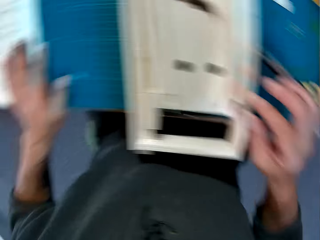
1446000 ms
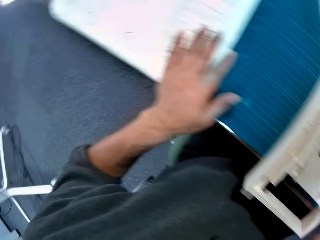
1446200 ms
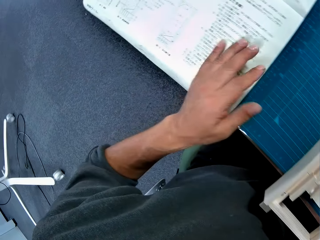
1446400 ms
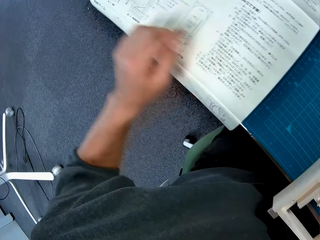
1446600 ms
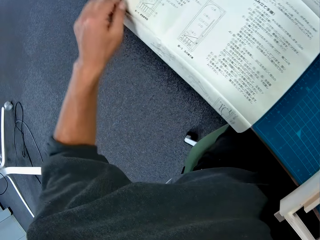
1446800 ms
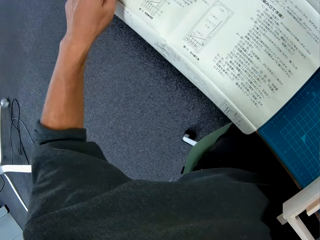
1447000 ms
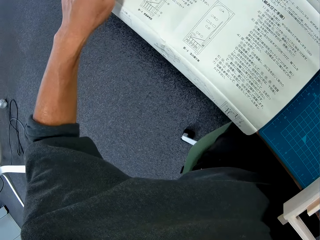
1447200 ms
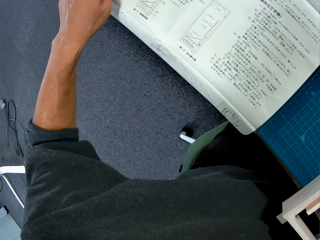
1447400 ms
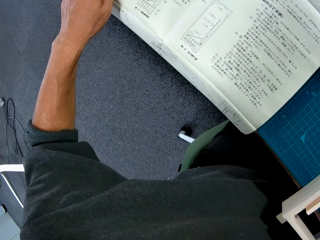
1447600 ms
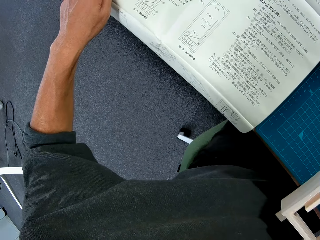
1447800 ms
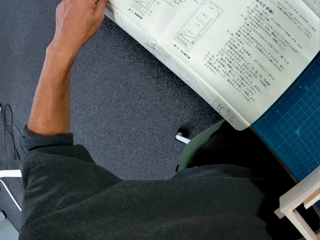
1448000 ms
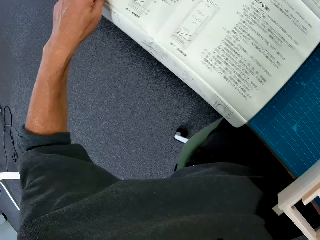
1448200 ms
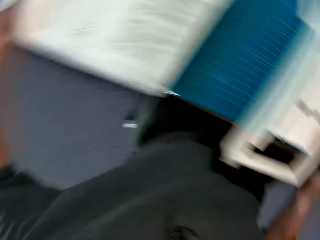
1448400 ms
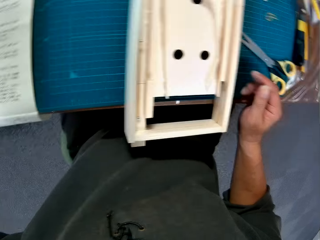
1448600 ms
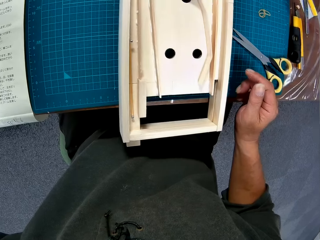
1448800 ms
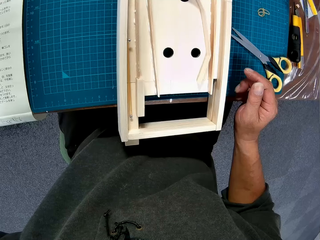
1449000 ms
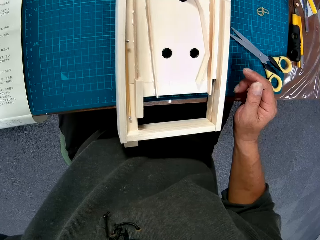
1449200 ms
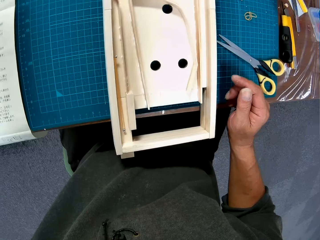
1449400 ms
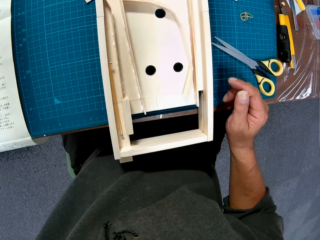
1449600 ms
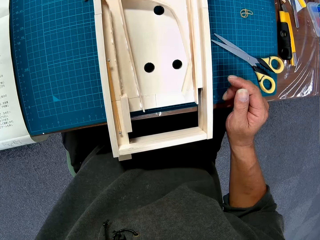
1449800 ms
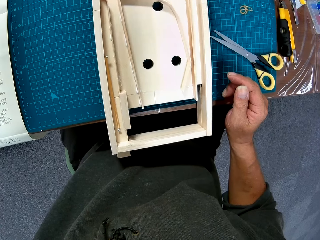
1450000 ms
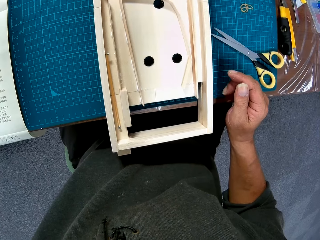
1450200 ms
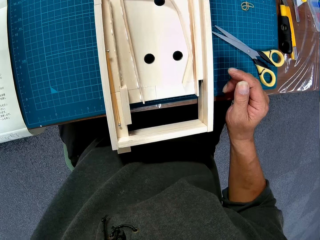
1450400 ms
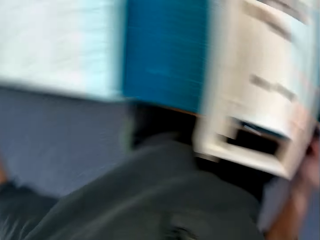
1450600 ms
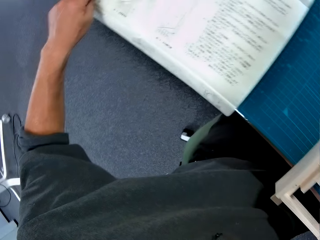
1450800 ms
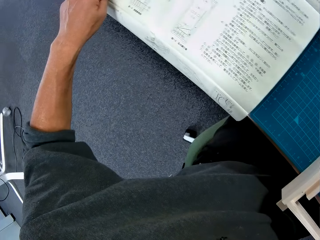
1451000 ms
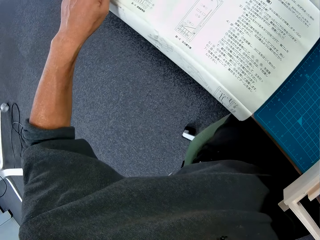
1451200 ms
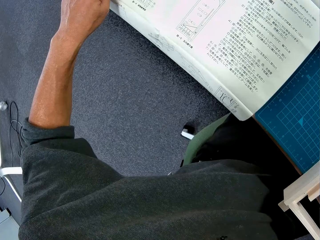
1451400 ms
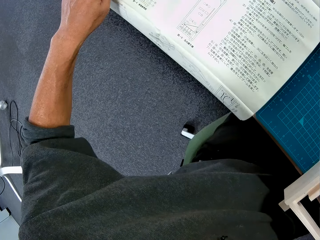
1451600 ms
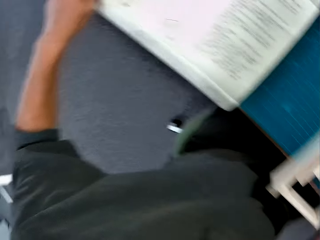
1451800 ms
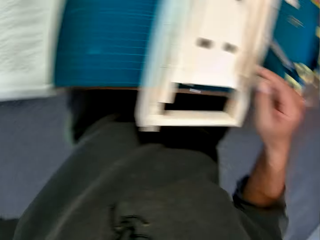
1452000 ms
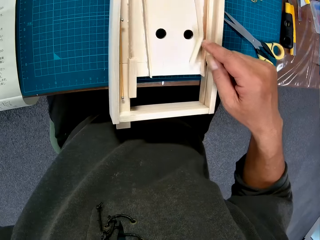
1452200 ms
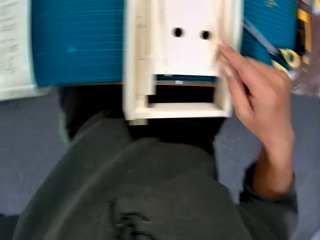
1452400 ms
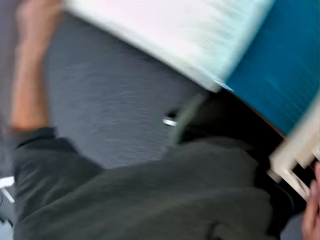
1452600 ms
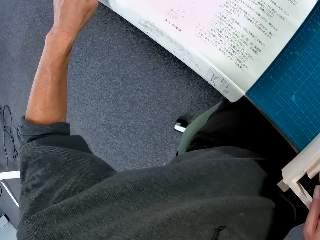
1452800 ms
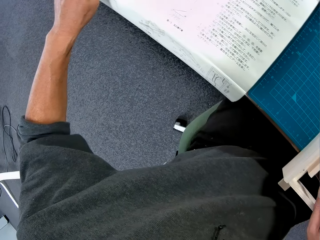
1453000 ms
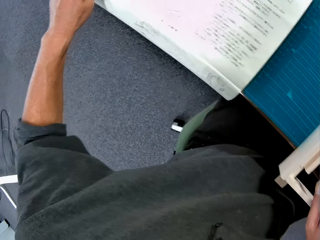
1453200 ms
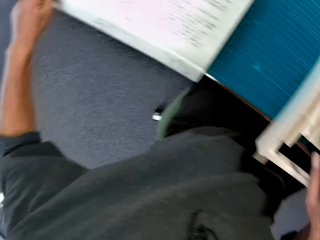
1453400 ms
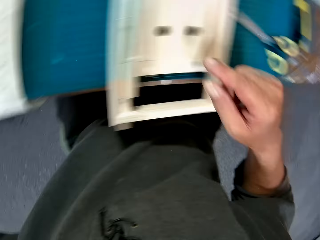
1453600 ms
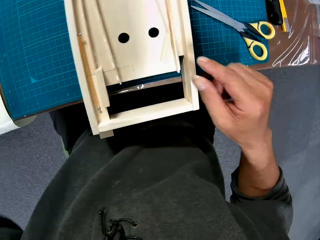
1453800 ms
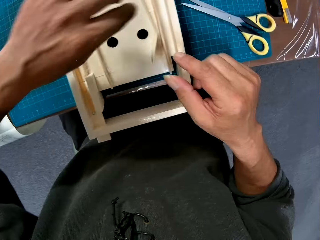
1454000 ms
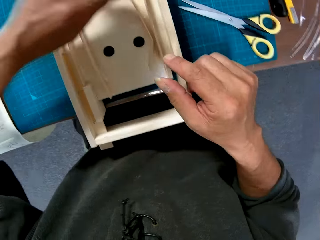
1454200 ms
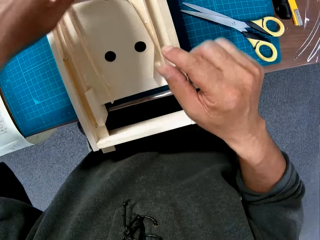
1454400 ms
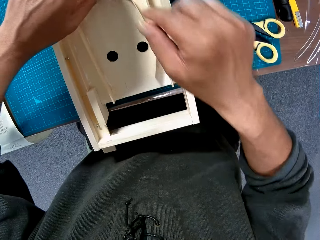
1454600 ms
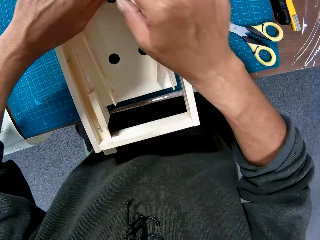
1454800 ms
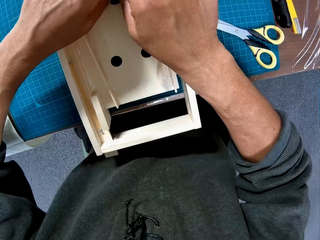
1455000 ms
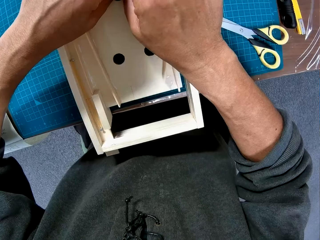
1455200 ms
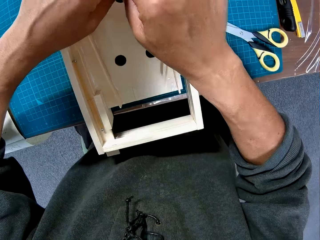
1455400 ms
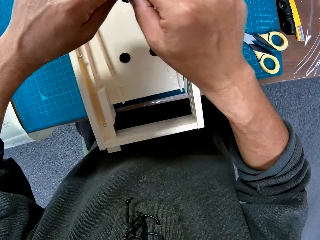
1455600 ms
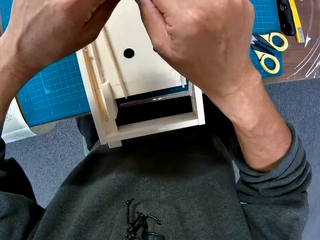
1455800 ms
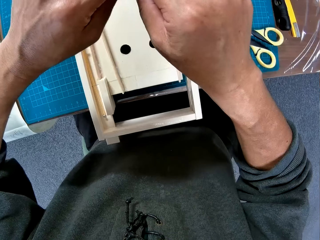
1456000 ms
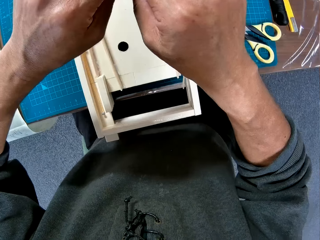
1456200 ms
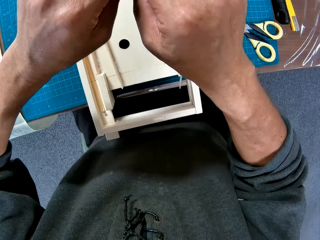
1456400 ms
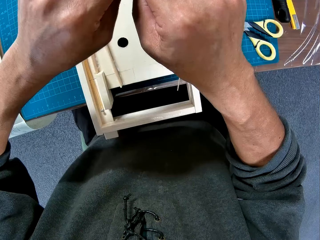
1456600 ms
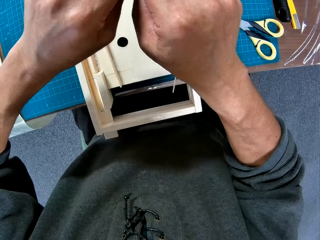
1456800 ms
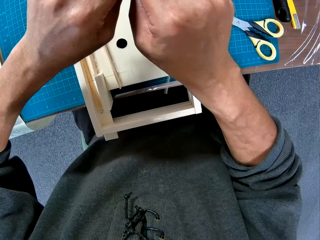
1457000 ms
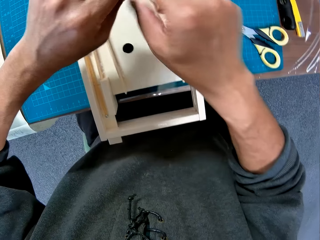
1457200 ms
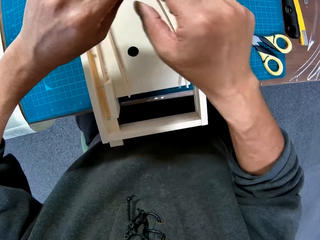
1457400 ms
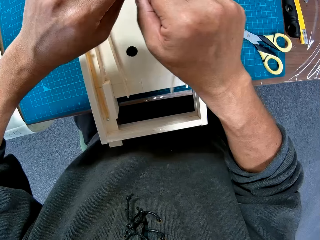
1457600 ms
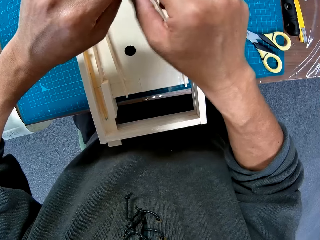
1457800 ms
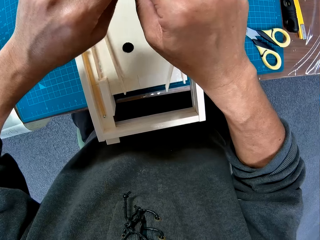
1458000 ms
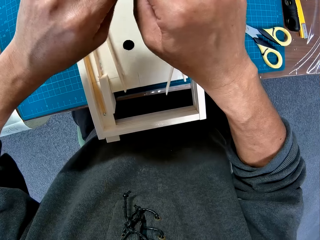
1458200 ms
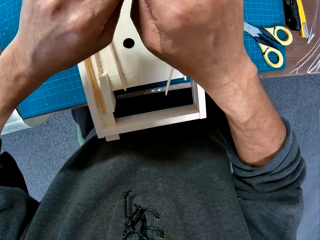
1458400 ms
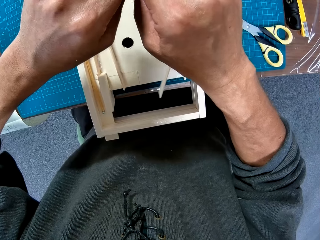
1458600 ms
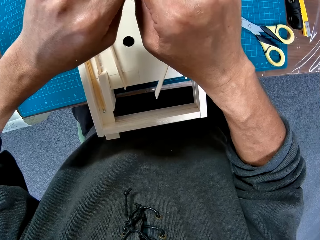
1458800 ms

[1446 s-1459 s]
The camera wearer removes their hand from the woodcraft. They touch the sketch manual. They bend the piece of wood with both hands. They hold the piece of woodcraft.

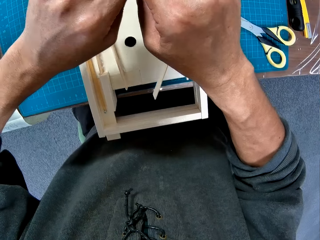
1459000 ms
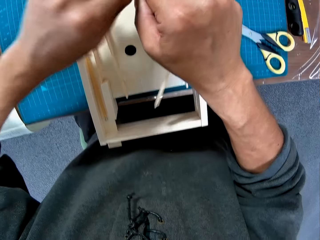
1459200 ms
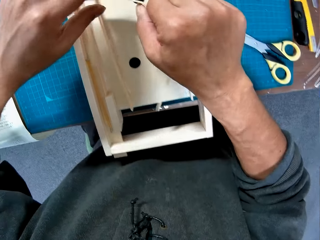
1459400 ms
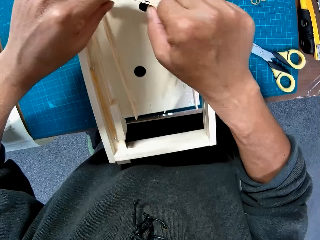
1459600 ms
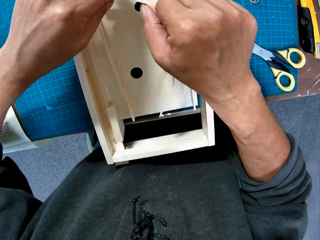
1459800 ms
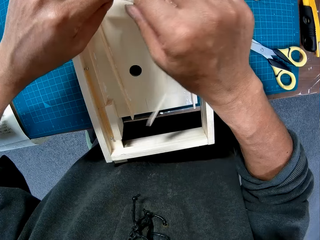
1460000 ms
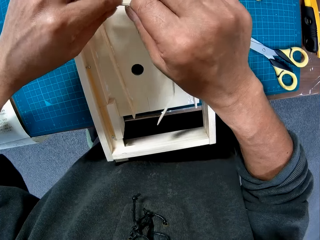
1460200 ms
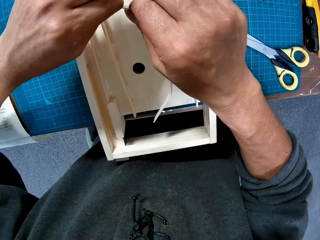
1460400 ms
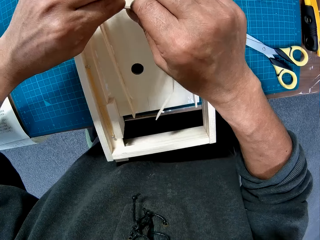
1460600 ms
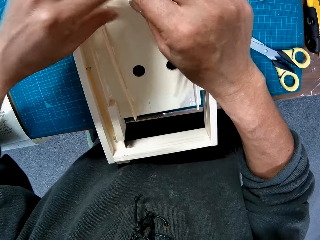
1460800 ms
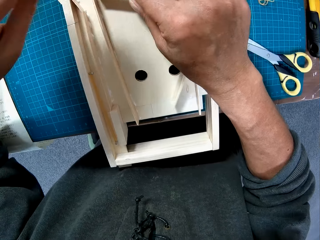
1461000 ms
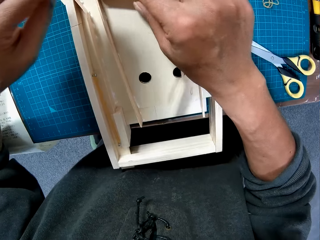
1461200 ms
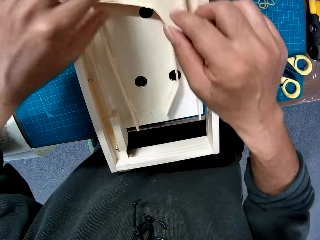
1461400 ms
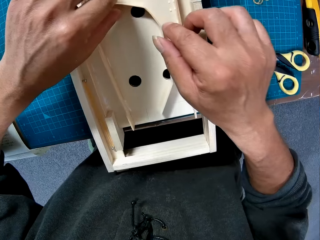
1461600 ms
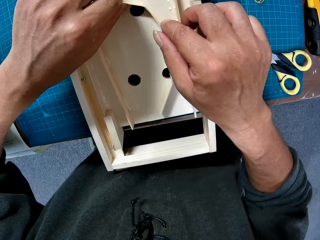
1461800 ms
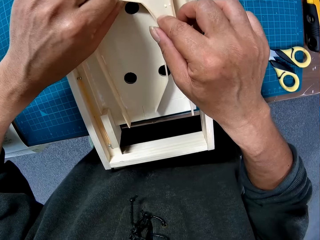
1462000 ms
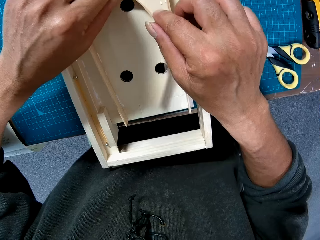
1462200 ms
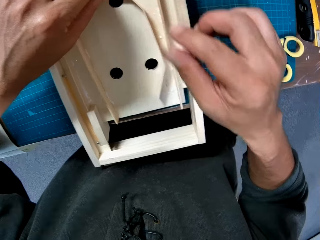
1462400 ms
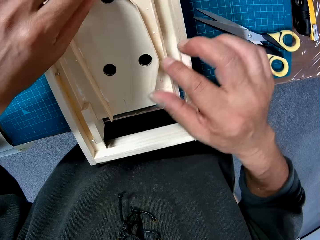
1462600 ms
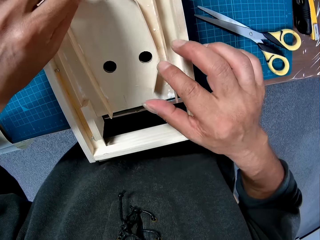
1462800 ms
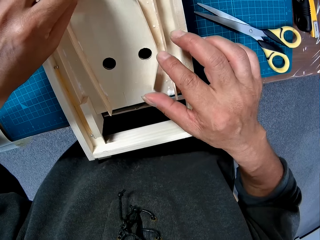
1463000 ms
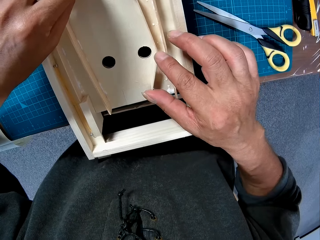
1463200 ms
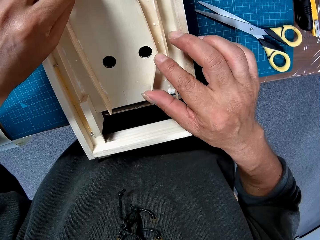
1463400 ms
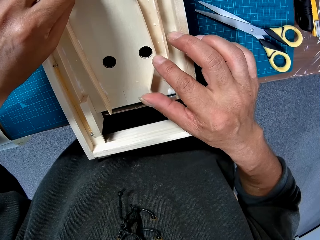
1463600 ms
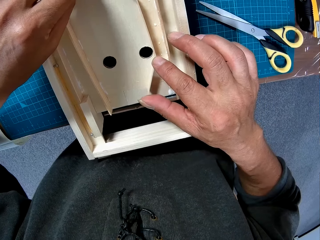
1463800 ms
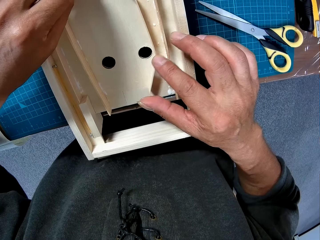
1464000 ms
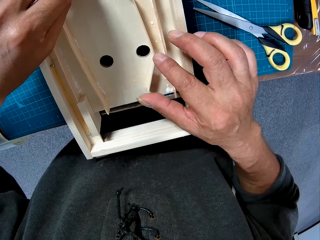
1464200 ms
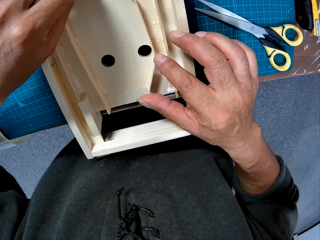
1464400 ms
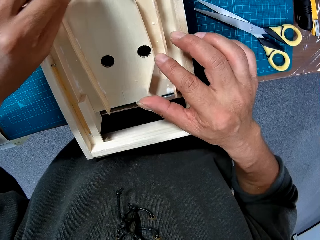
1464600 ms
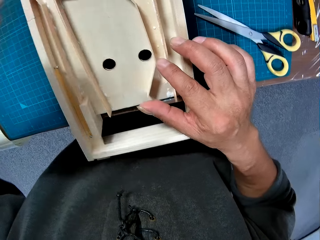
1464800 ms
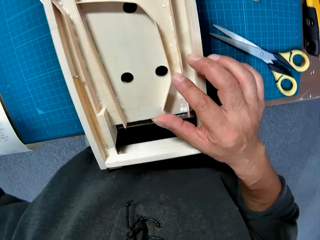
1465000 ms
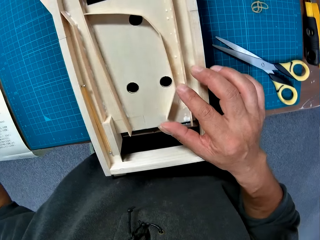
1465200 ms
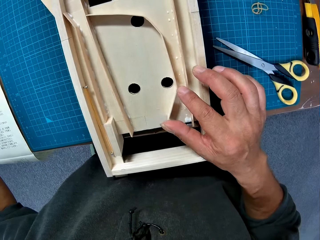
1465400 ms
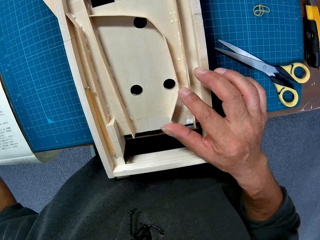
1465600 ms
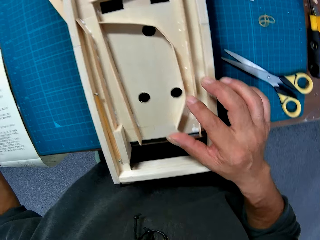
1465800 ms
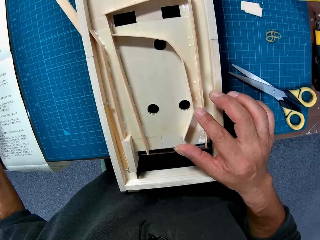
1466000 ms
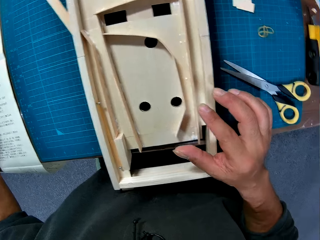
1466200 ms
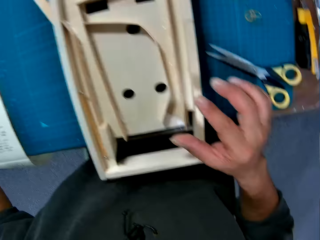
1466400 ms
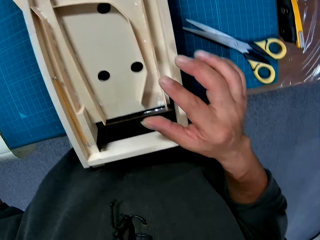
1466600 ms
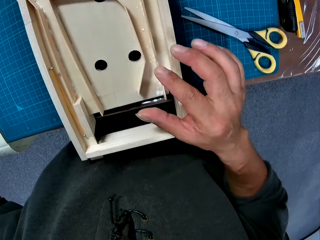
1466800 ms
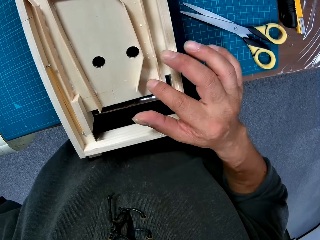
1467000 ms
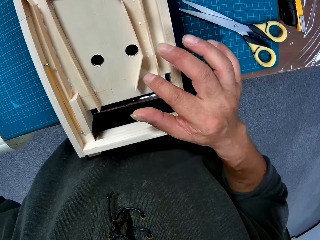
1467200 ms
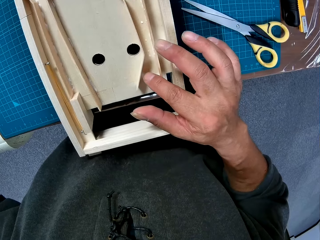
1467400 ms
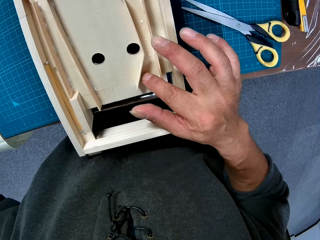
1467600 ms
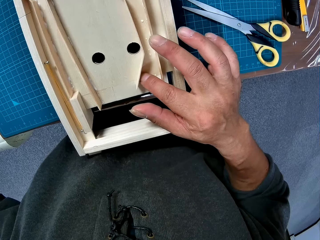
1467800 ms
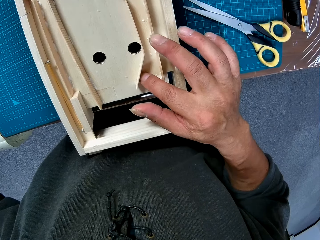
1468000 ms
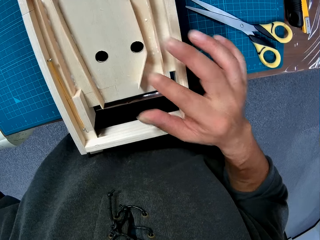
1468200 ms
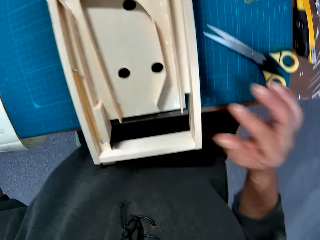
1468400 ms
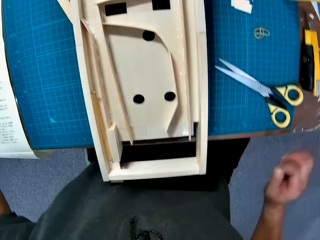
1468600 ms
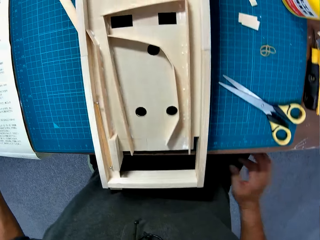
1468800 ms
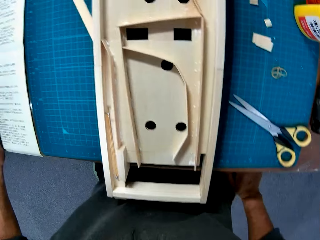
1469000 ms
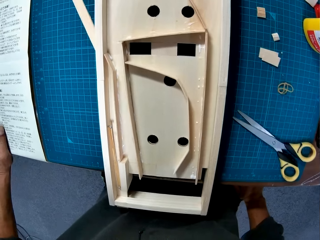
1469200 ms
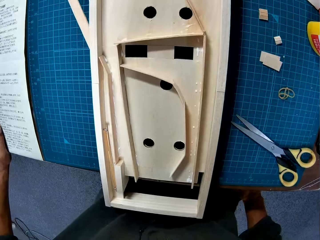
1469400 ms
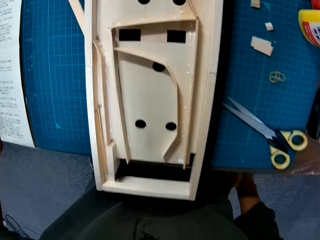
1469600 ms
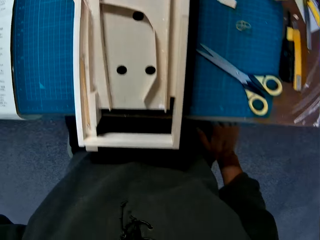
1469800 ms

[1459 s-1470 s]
The camera wearer drops the piece of wood in the wooden model with his right hand. He removes his hands from the woodcraft. He moves the woodcraft. He removes his hands from the woodcraft. He moves the woodcraft.
